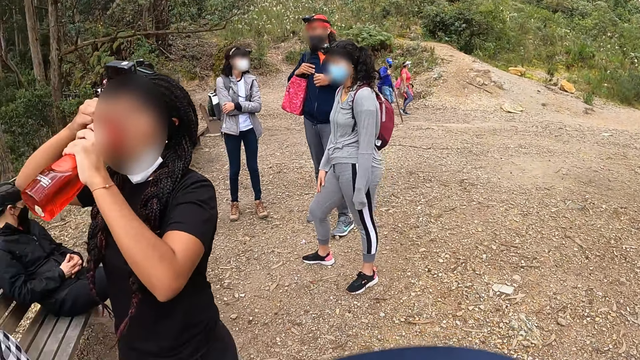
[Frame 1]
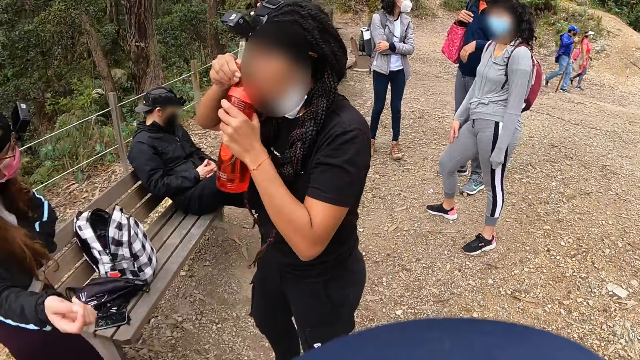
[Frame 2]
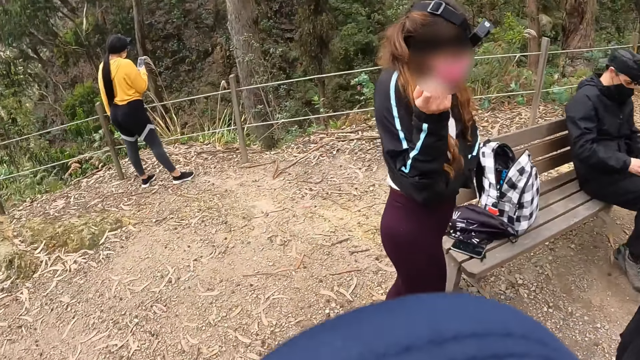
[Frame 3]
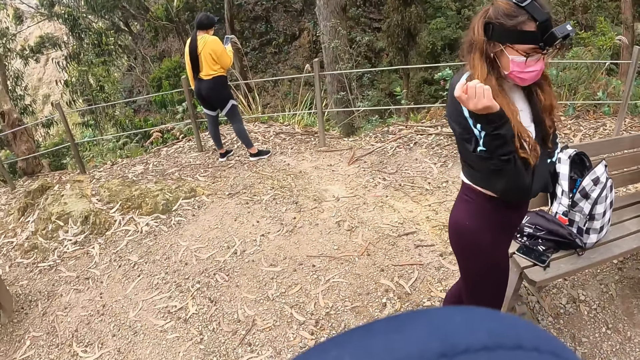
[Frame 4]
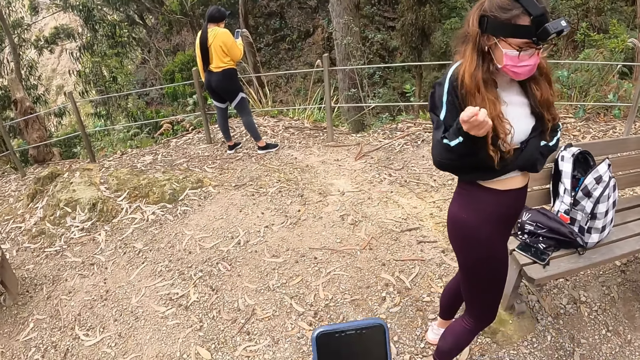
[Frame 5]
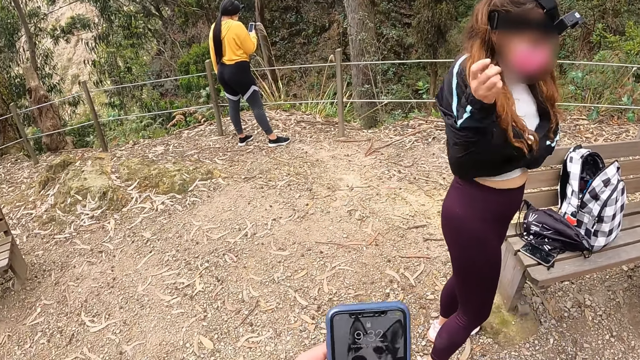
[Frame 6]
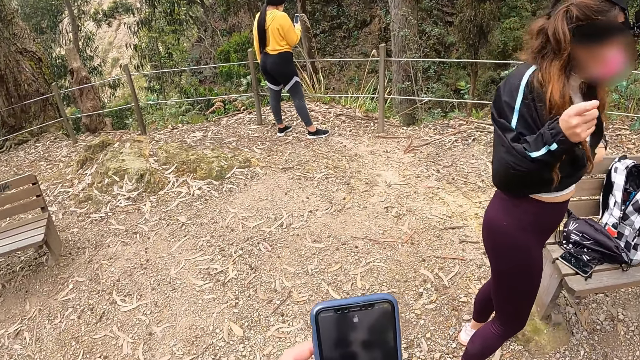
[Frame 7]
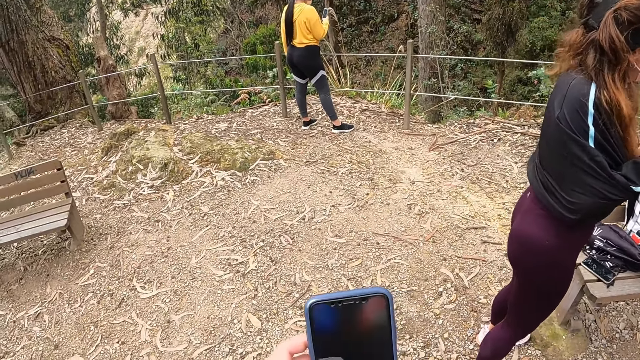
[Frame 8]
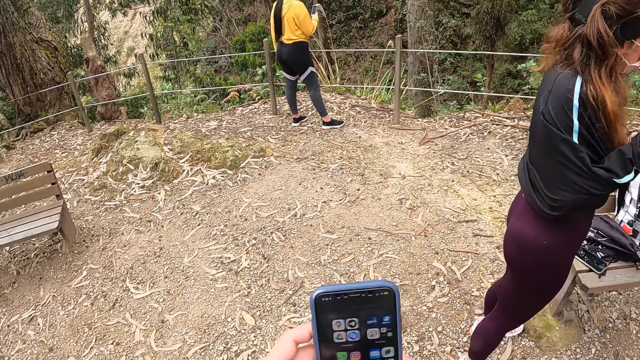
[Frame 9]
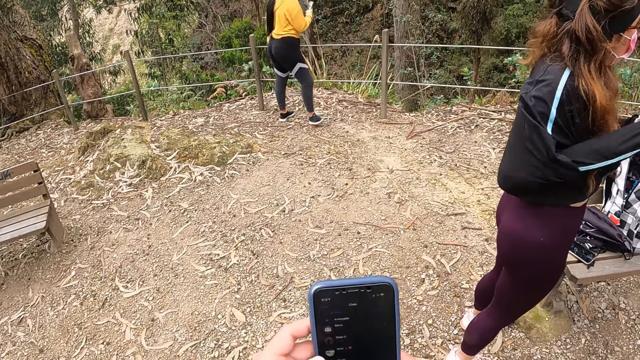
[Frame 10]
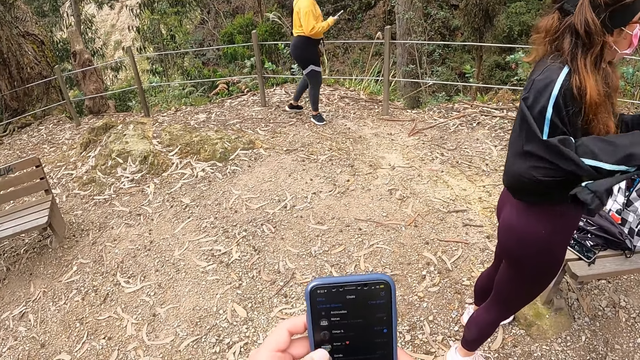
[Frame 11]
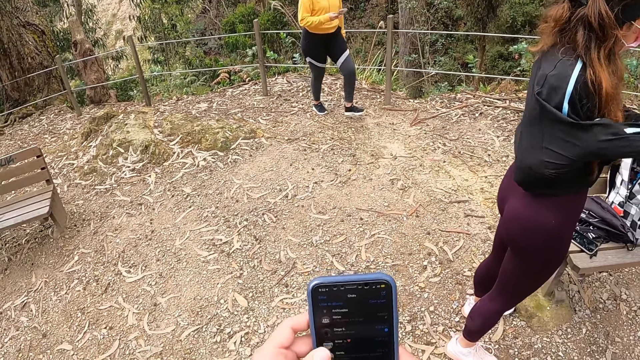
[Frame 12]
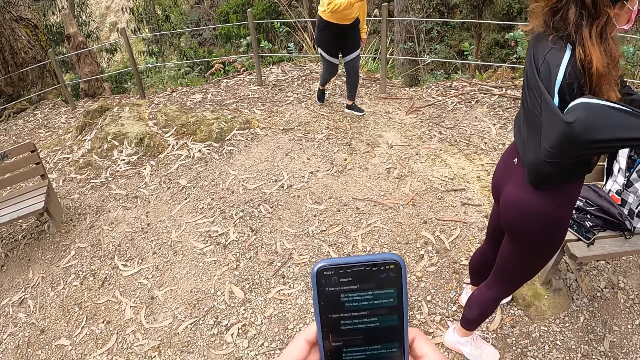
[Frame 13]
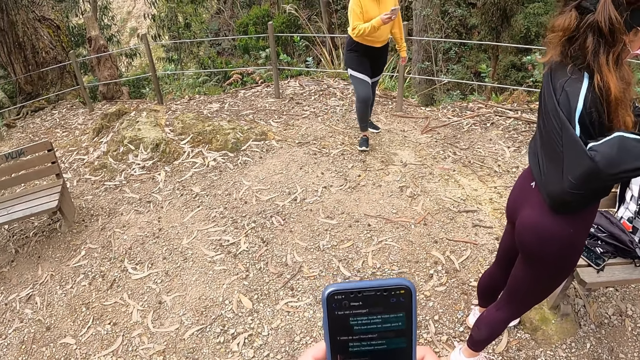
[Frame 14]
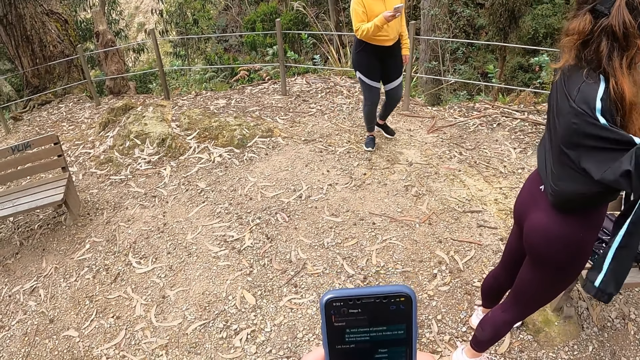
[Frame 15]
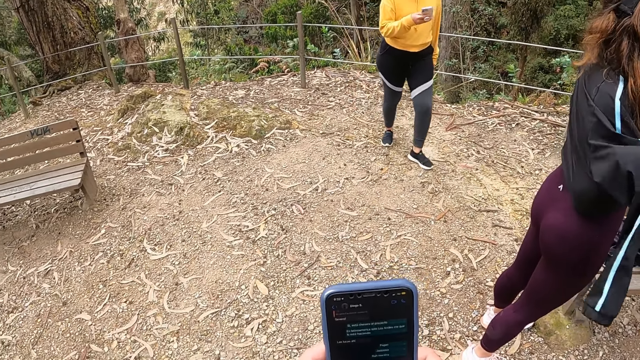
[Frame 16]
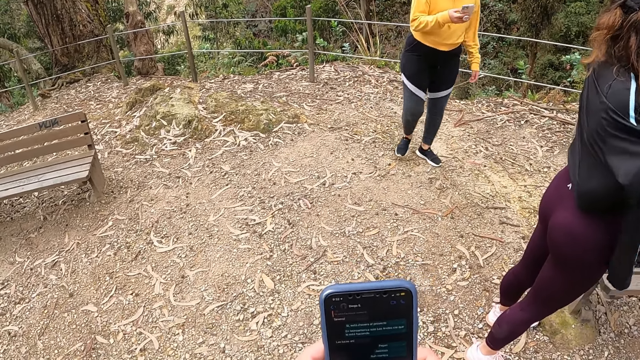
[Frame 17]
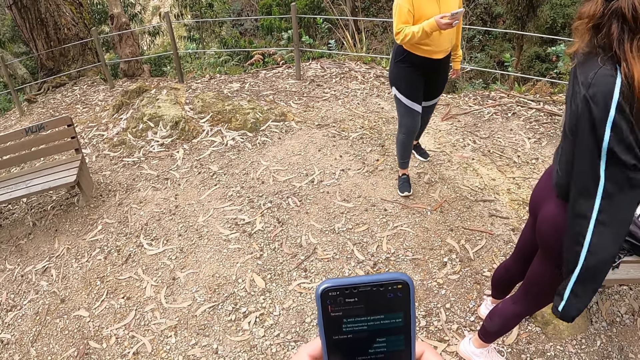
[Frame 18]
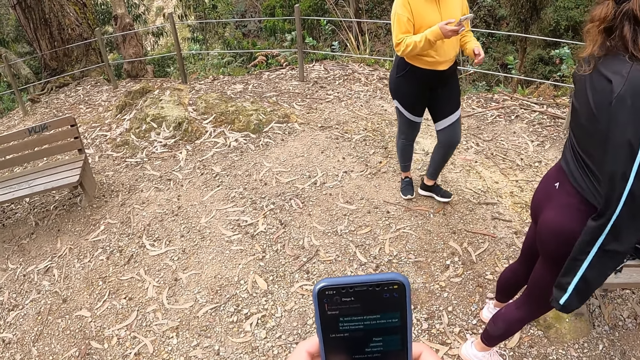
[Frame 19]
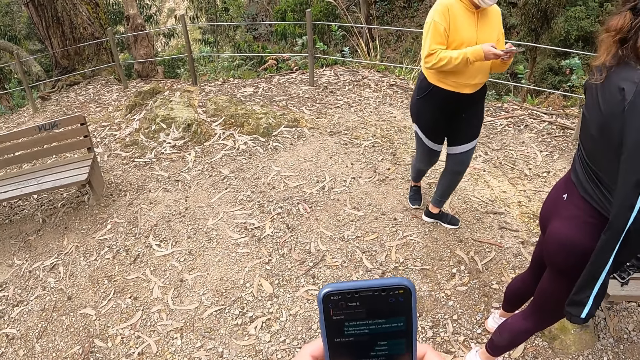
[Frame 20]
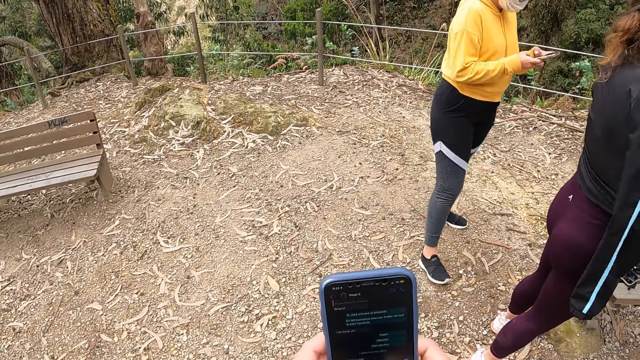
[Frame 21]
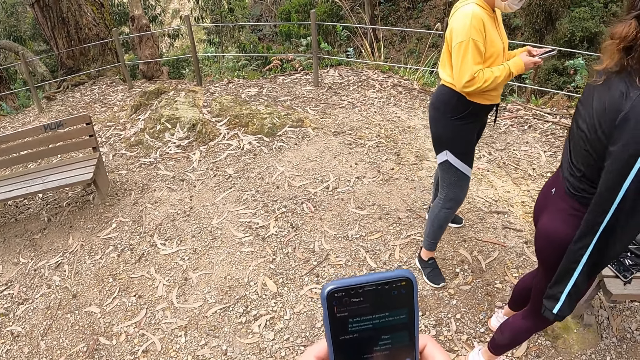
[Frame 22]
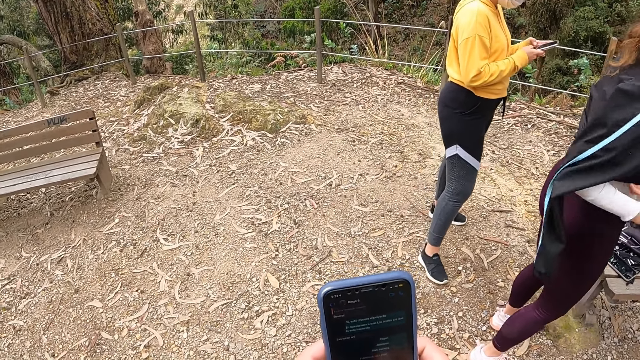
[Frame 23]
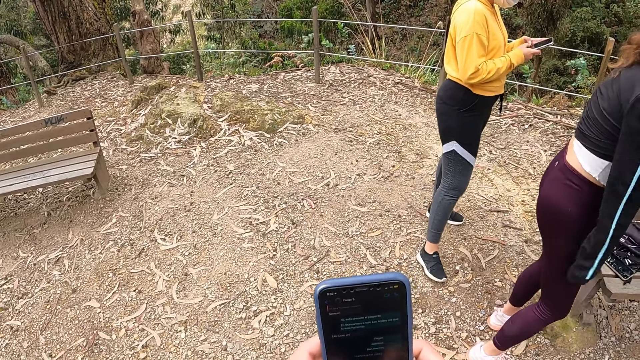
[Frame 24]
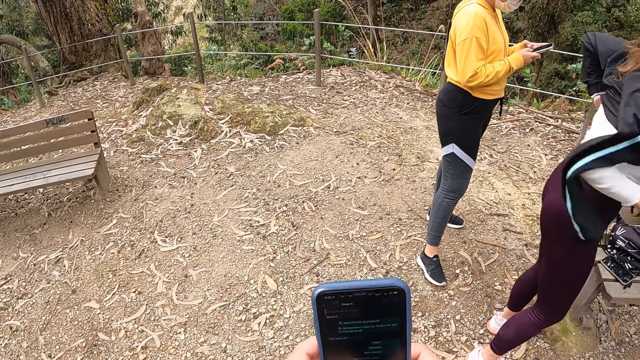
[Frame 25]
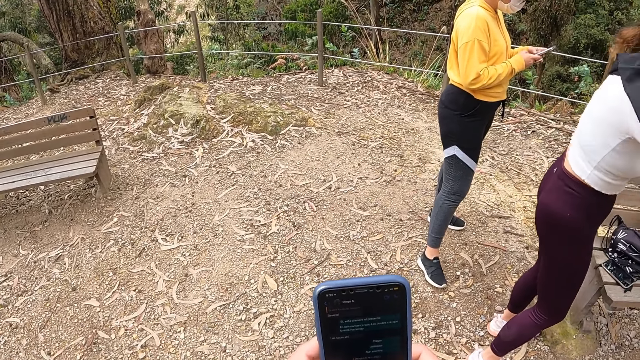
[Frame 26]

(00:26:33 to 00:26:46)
A woman operates the phone in her right hand. Another woman removes a jacket from her body with her hands. The camera wearer operates the phone with his hands. He types on the phone. The first woman operates the phone with her hands.

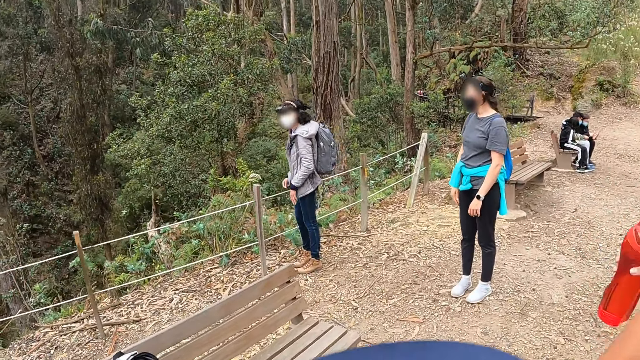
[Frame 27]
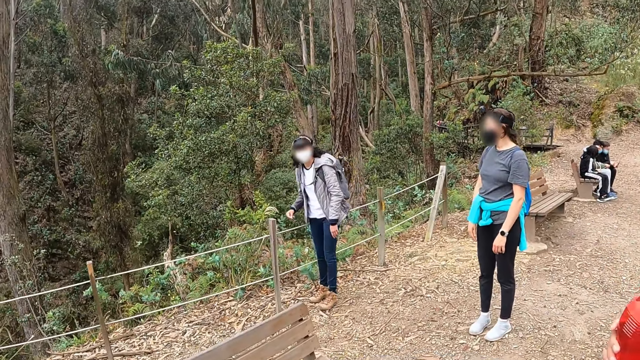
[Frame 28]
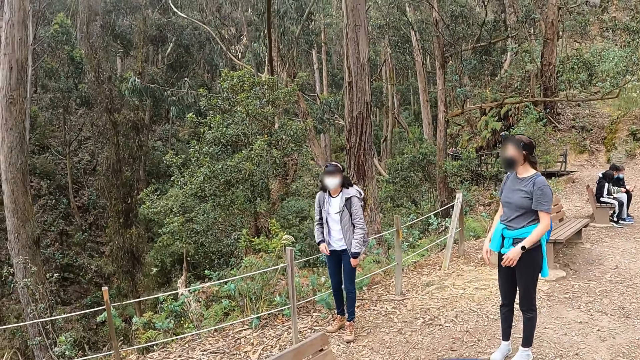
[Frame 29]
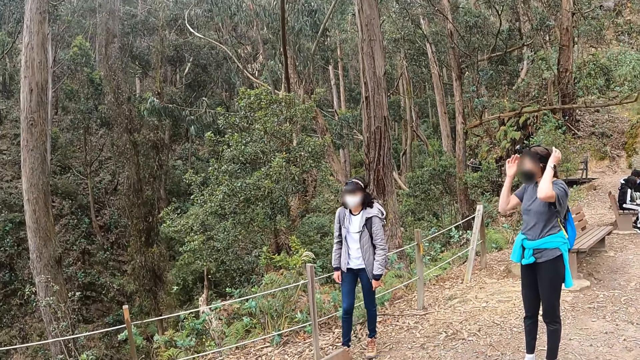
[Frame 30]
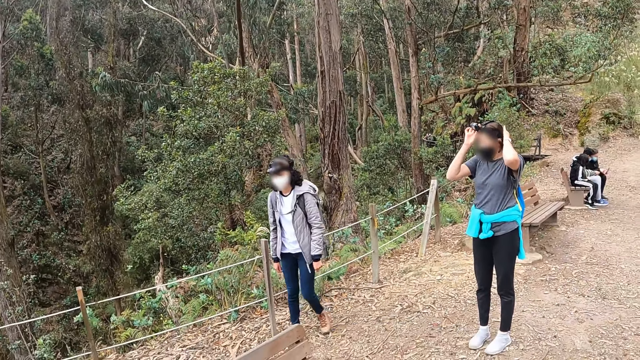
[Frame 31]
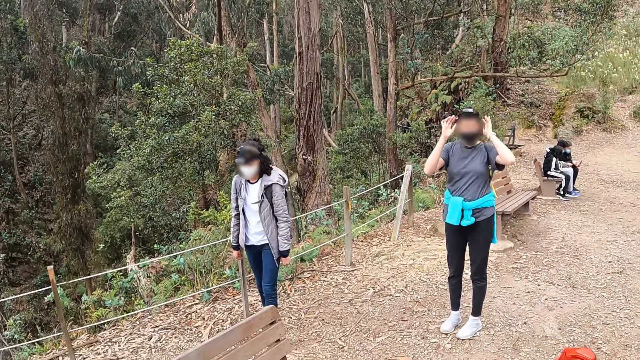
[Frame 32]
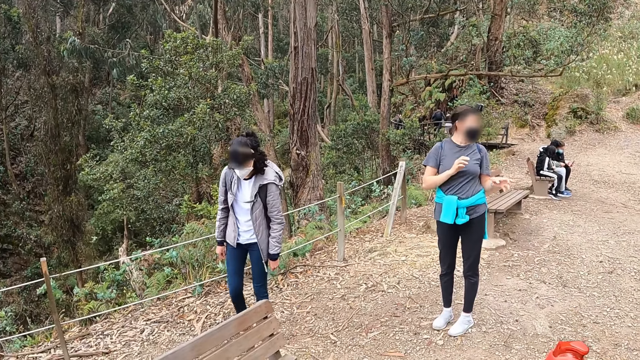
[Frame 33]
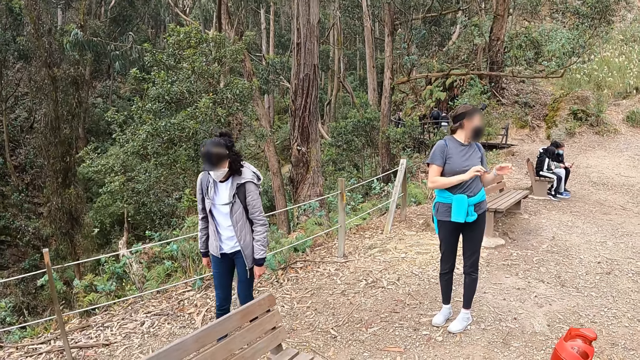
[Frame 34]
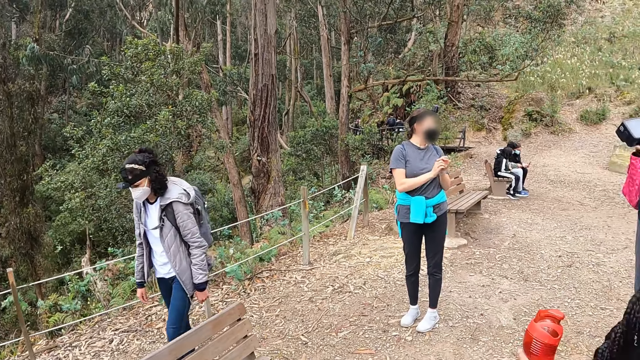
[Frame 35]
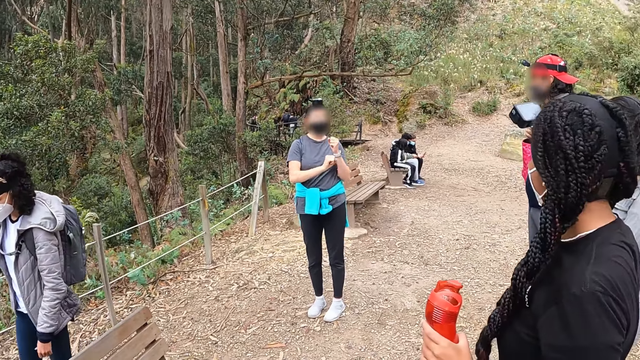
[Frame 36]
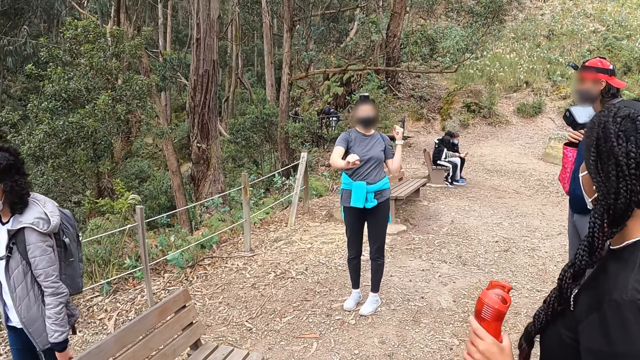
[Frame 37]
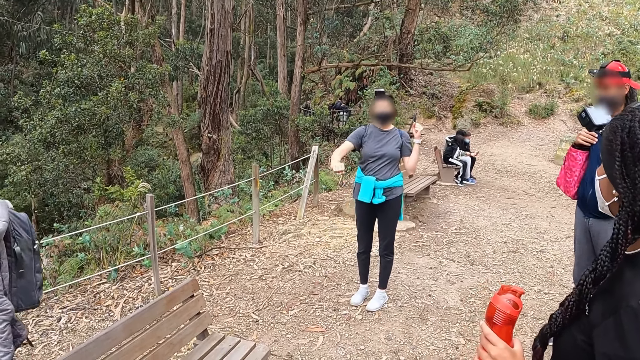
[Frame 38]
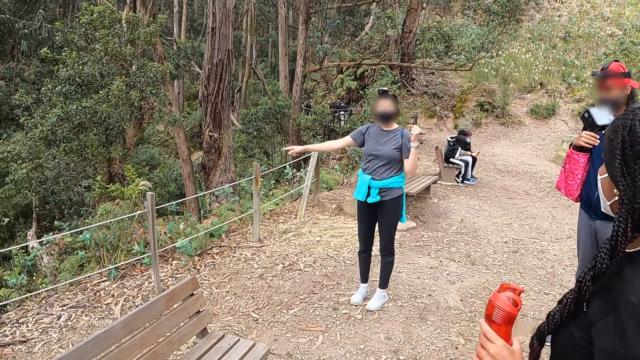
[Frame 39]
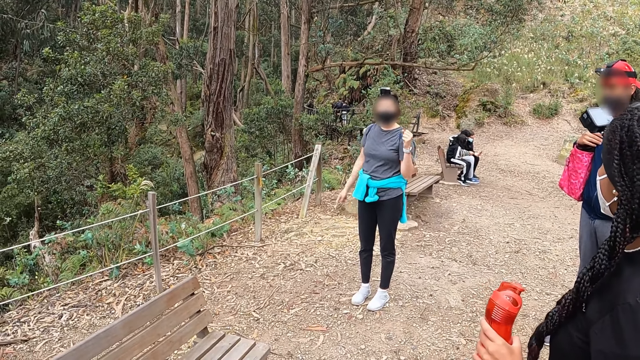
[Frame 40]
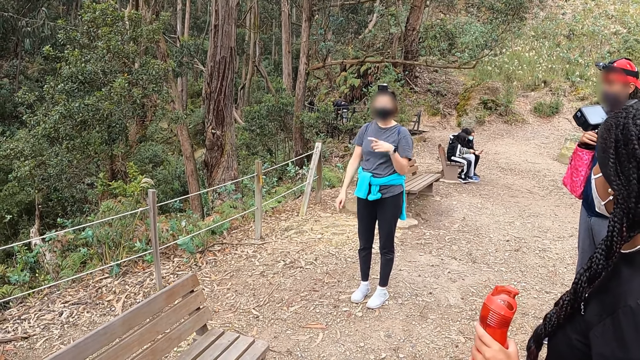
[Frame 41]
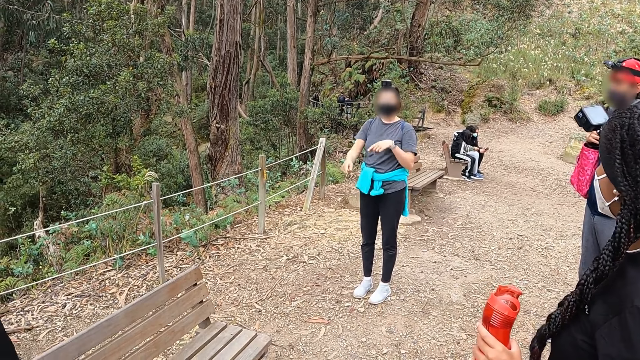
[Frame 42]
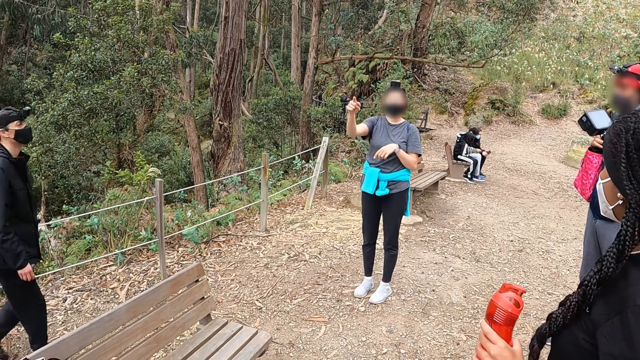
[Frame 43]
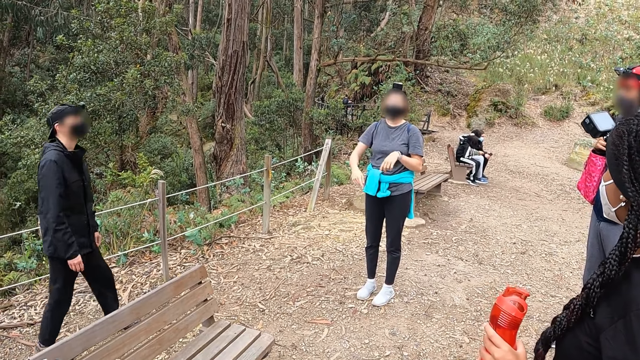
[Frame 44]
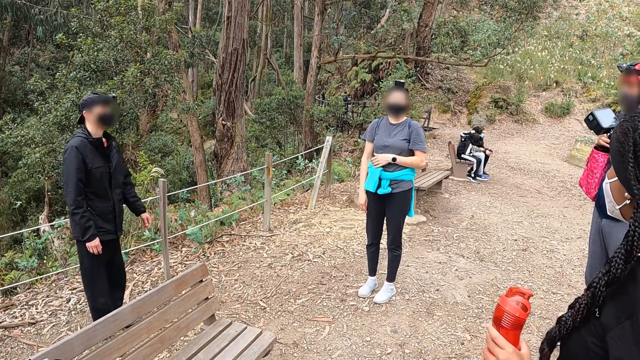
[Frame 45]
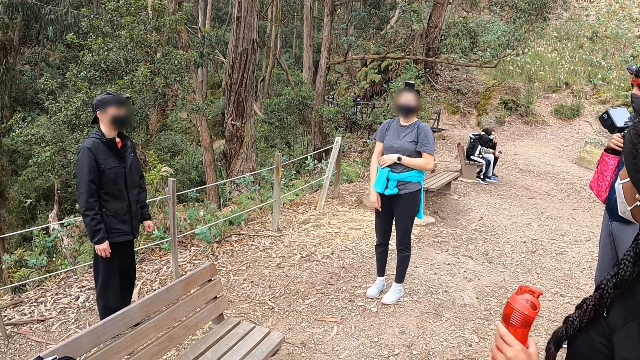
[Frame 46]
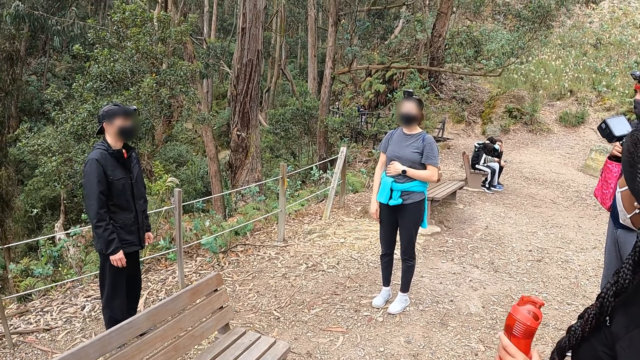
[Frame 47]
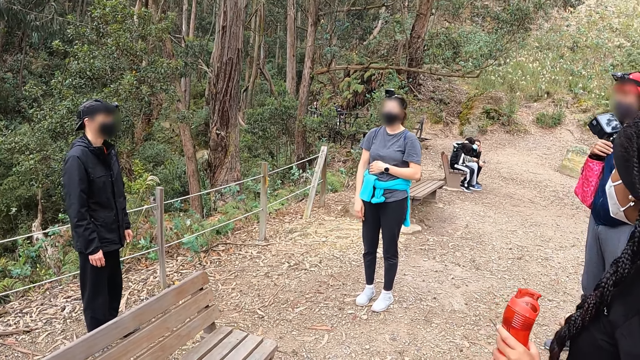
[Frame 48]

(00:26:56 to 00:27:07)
The woman touches her hair with her hands and interacts with the group of people. Another woman holds the water bottle with her left hand.
